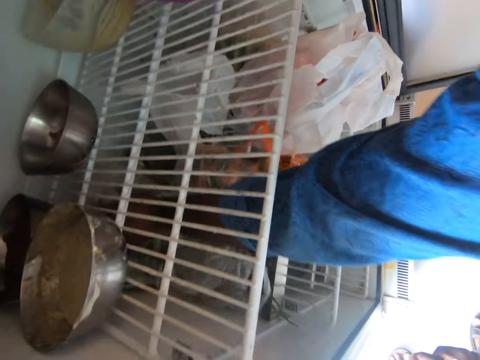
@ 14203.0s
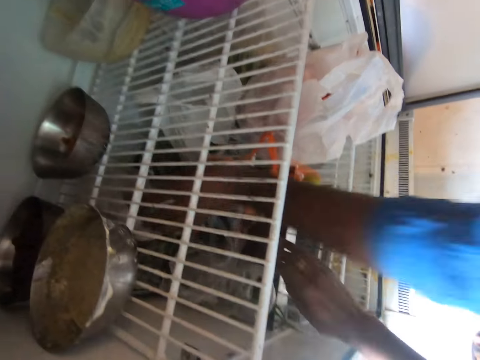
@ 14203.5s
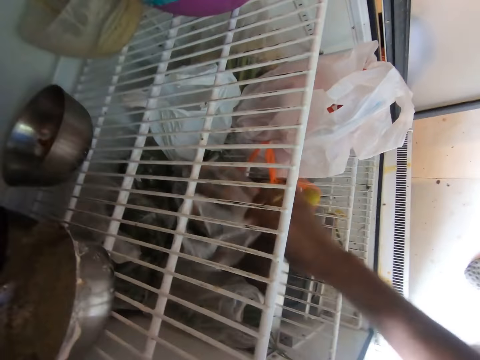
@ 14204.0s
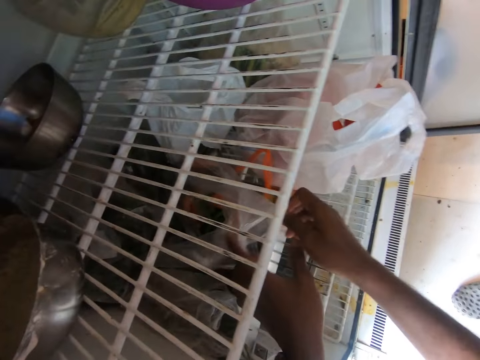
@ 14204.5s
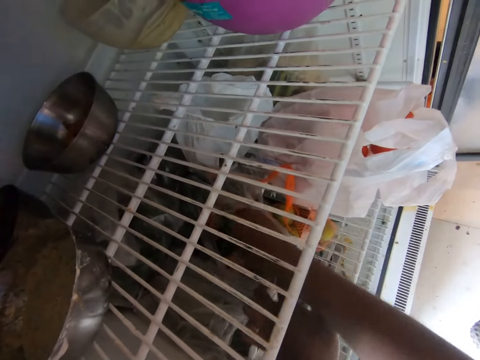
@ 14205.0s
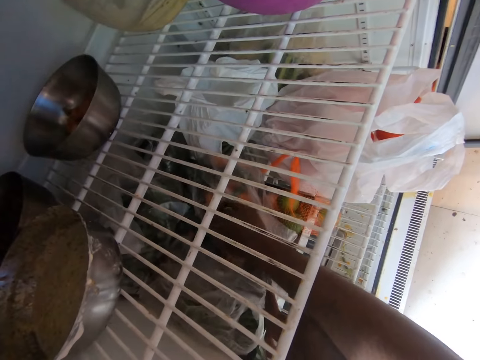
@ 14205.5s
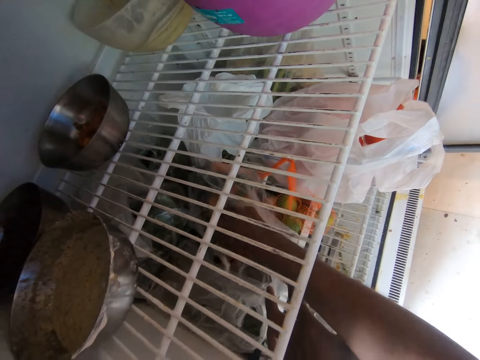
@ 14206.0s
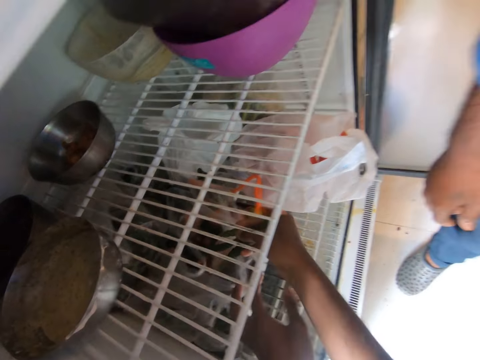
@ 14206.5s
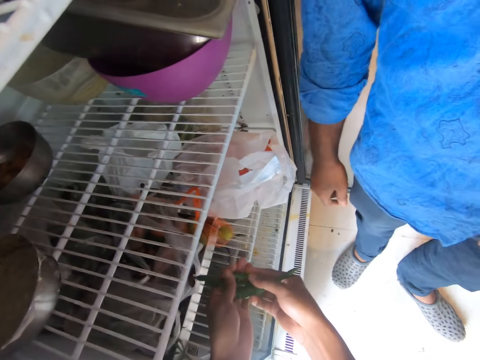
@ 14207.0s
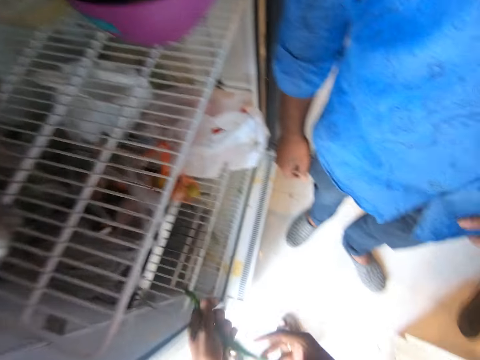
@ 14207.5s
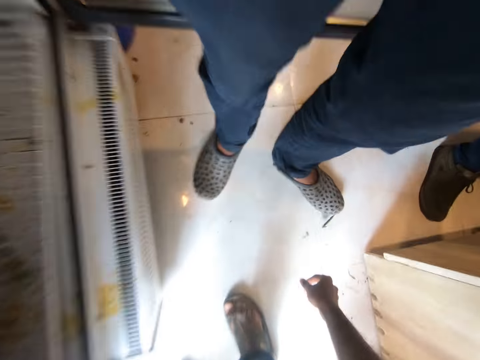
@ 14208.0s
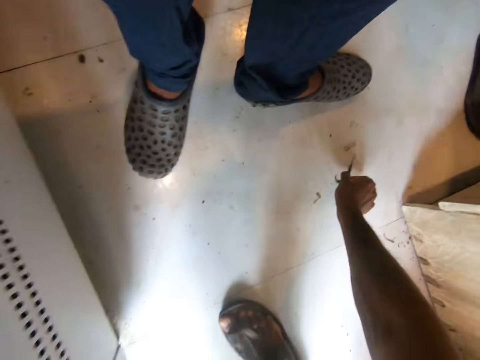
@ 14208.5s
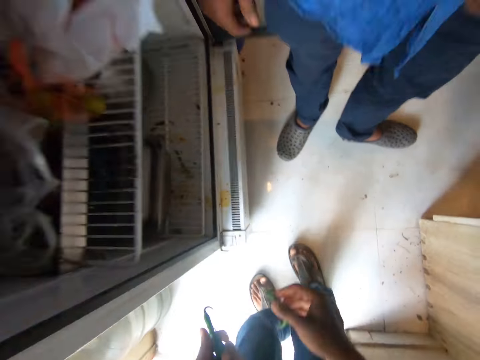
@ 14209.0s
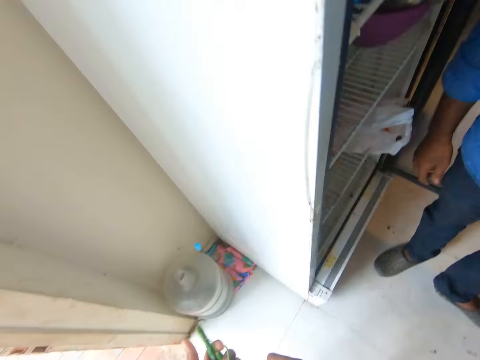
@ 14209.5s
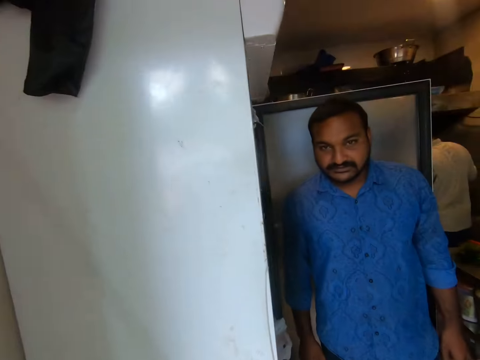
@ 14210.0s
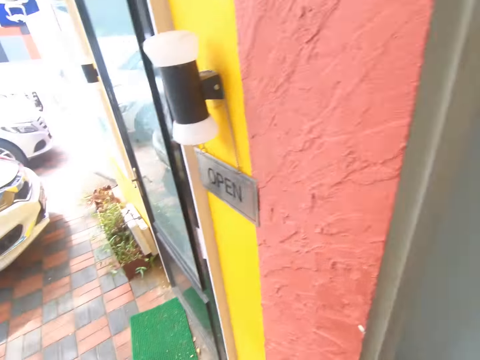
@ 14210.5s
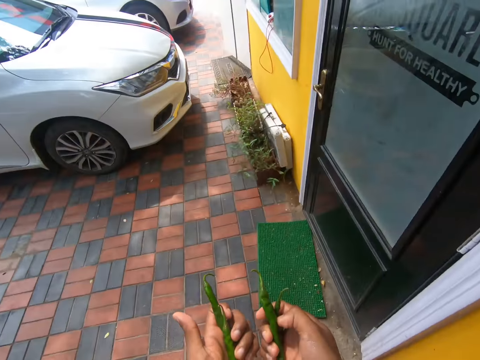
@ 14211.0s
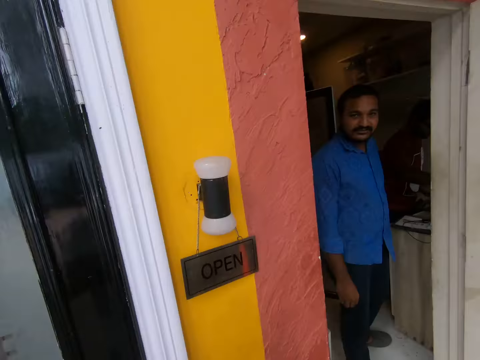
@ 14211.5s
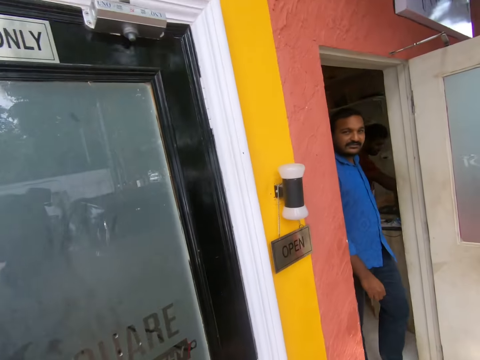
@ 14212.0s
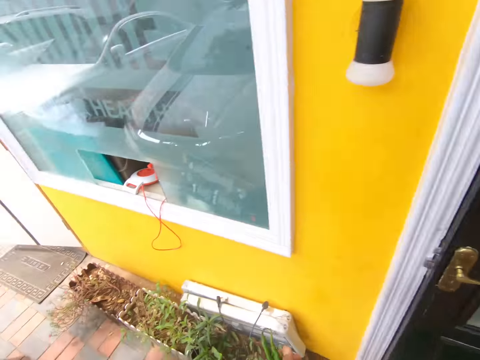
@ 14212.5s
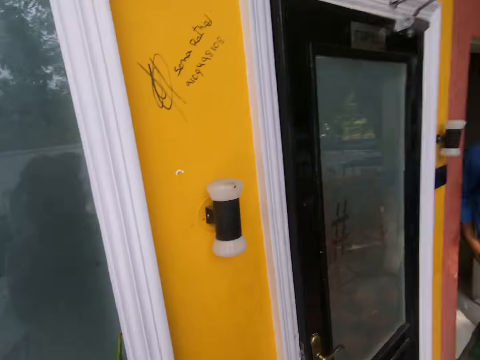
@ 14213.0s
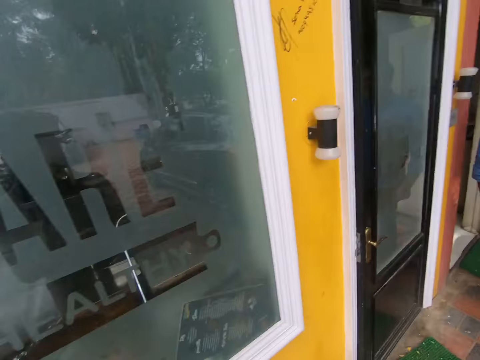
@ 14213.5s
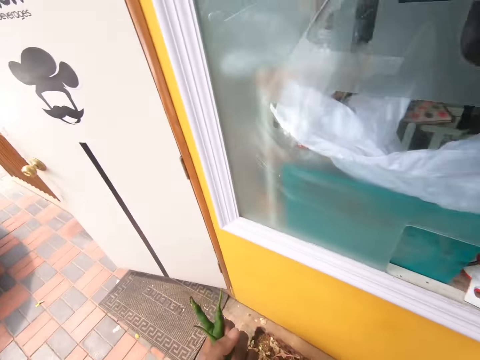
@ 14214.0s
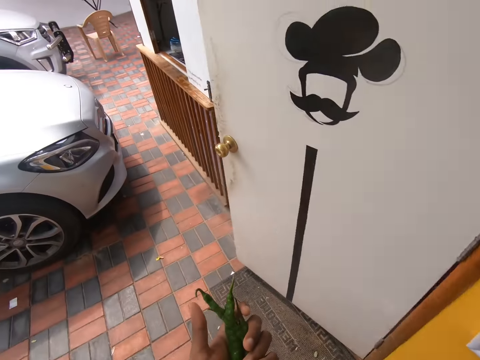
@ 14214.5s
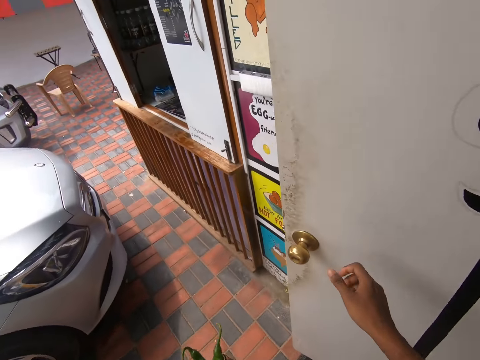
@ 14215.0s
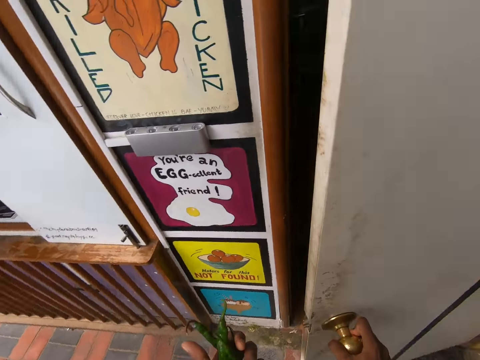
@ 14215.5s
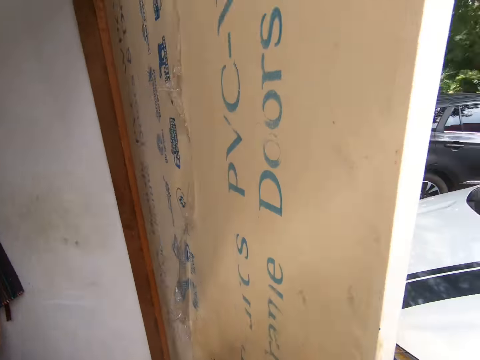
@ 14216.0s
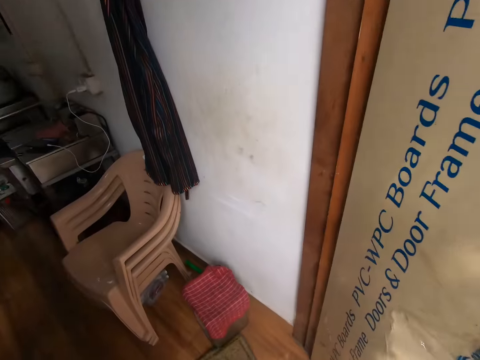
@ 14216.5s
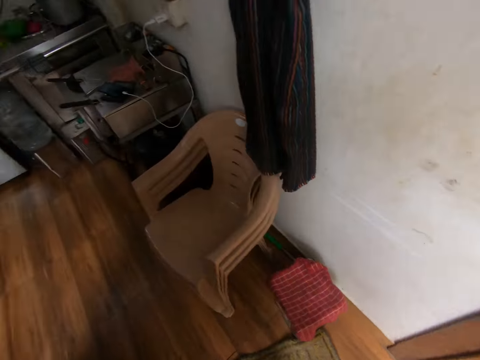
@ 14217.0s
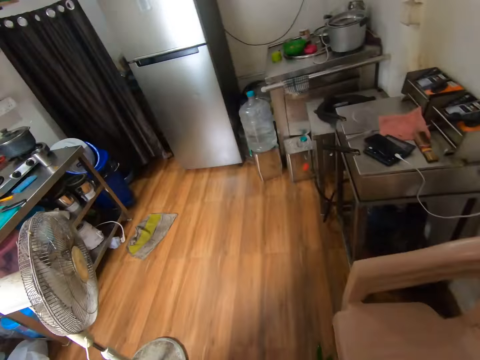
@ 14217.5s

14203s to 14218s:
The camera wearer moves his hand. He removes the peppers from the paper. He opens a nylon with his right hand. The man opens the nylon with his left hand. The camera wearer removes runner beans from the nylon with his right hand. He passes the runner beans to his left hand. He talks to the man. He picks the runner beans from the floor with his left hand to his right hand. The man talks to the camera wearer. The camera wearer talks to the man. He walks around the compound. He talks to the man. He walks around the compound. The man talks to the camera wearer. The camera wearer walks around the compound. He opens the door with his right hand. He talks to the man. He walks into the shop.

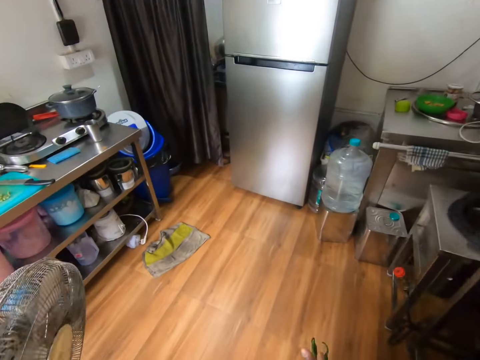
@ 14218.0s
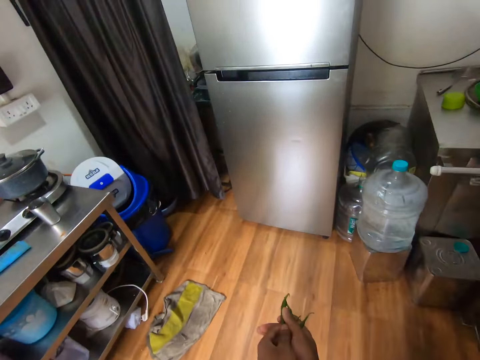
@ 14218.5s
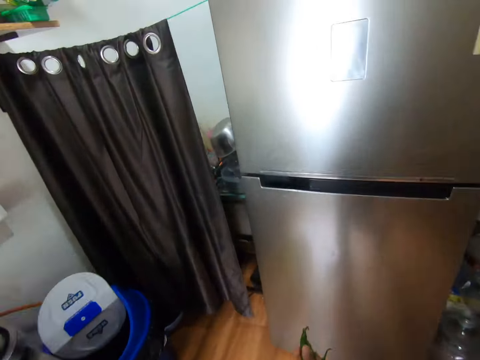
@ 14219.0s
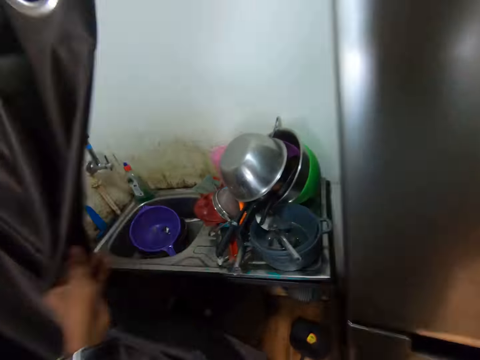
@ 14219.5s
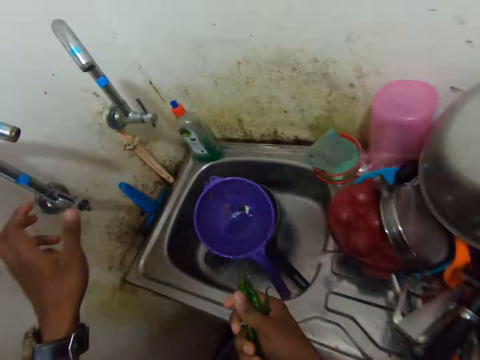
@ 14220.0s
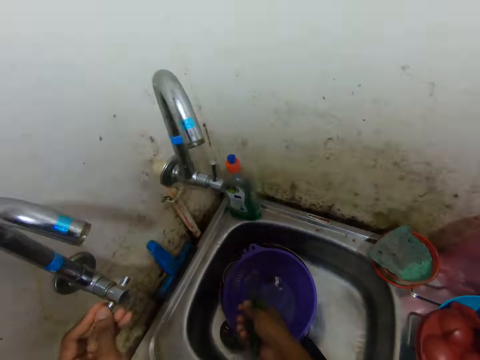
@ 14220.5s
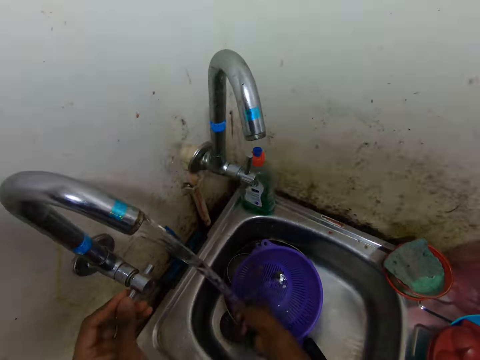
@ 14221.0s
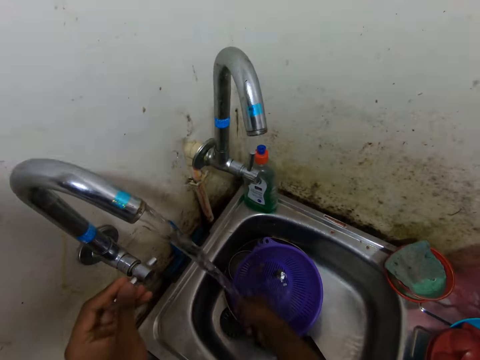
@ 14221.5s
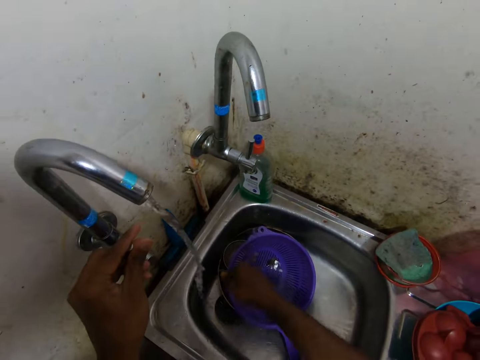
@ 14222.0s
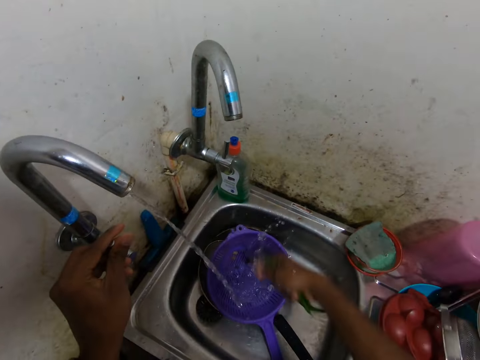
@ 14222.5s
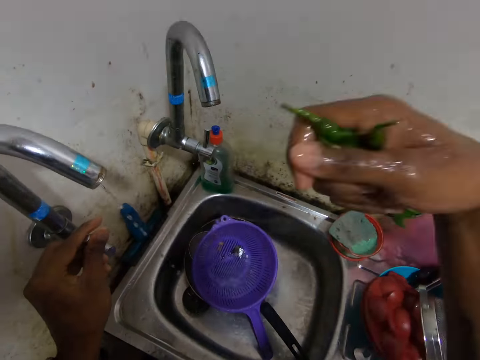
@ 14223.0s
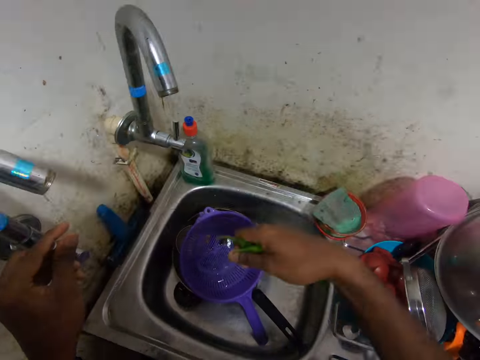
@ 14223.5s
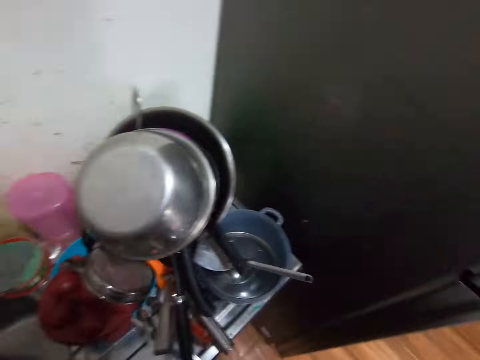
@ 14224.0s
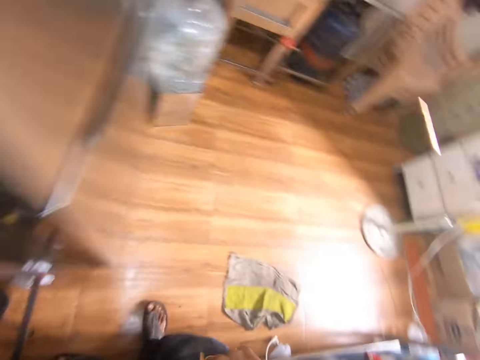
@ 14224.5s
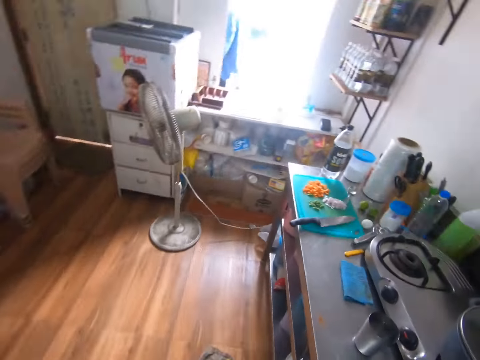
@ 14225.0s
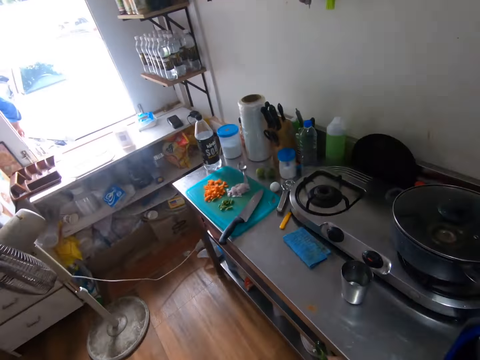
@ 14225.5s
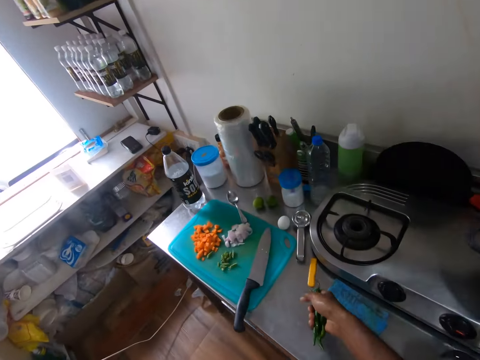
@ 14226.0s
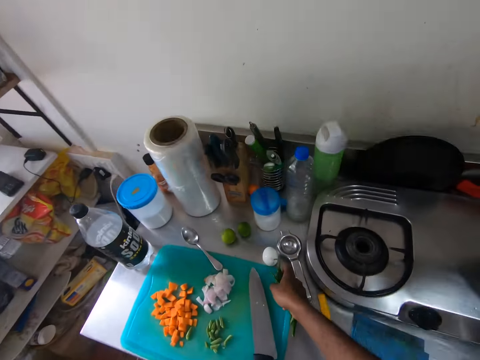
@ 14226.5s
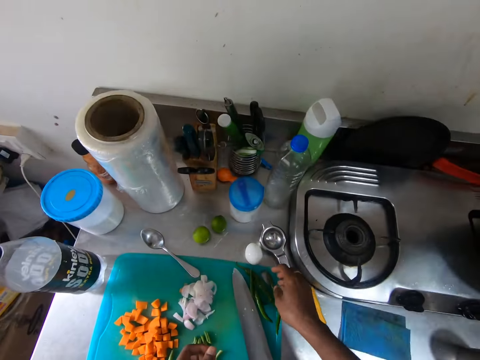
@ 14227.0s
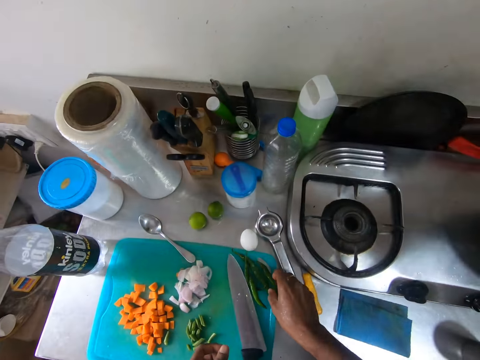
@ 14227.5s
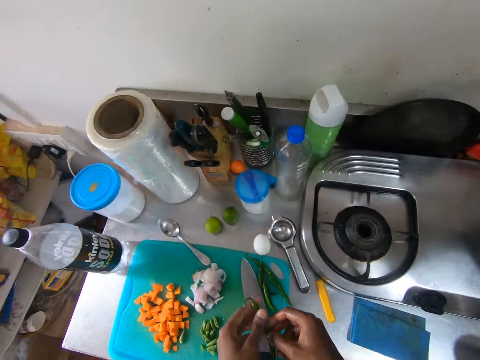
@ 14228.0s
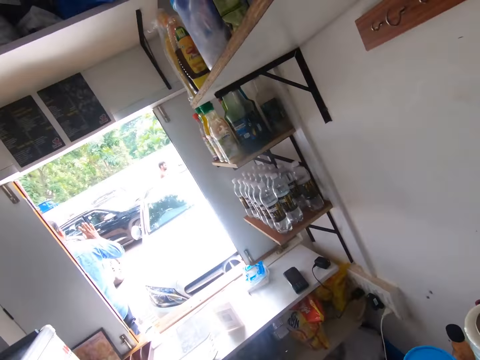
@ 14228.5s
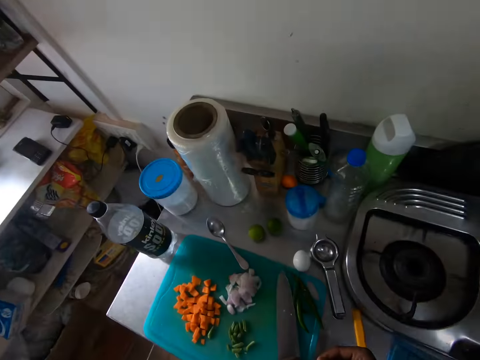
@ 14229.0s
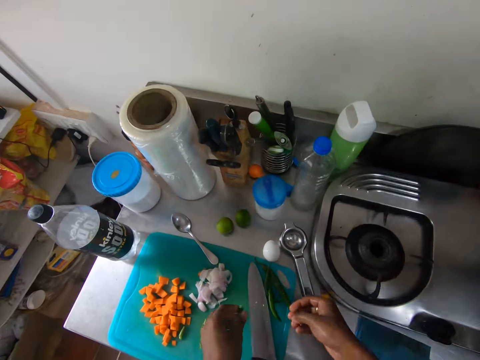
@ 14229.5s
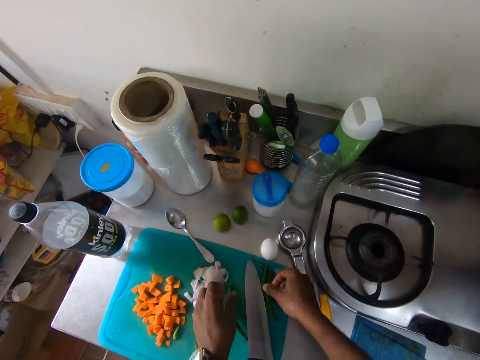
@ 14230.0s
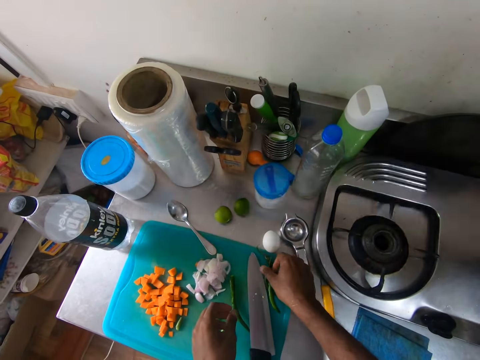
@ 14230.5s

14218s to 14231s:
The camera wearer walks around the shop. He opens the curtain with his left hand. He opens the tap with his left hand. He rinses the runner beans or peppers in his right hand with water. He closes the tap with his left hand. He moves the peppers. He walks around the shop. He drops the runner beans on the chopping board with his right hand. He picks the runner beans. He looks around the shop. He drops the runner beans on the table. He moves his hands.
